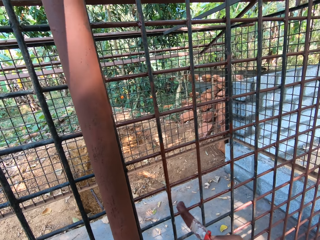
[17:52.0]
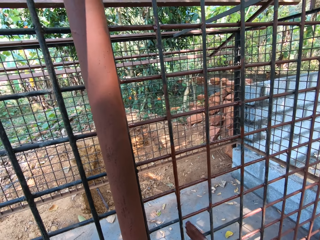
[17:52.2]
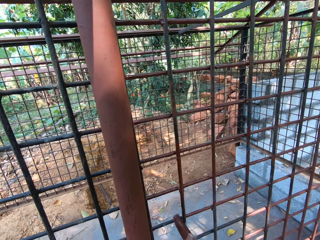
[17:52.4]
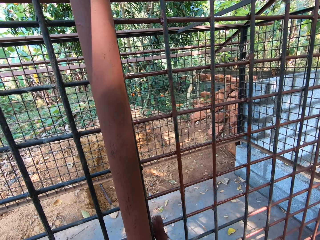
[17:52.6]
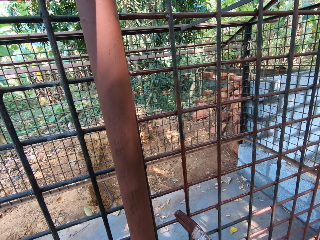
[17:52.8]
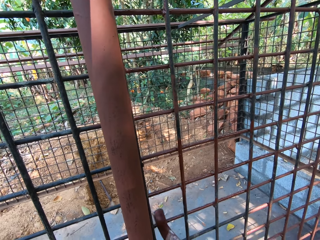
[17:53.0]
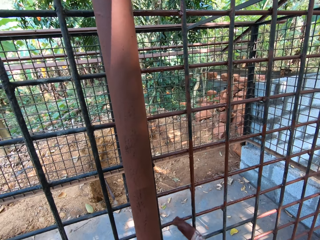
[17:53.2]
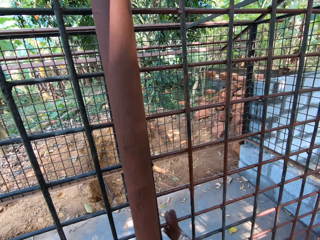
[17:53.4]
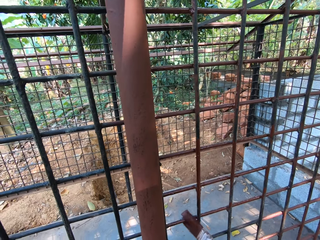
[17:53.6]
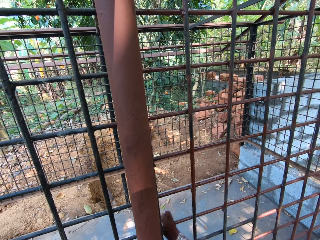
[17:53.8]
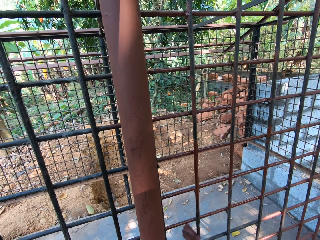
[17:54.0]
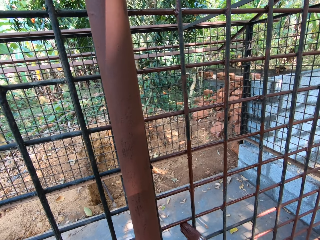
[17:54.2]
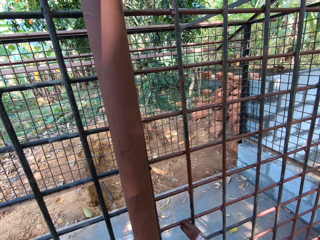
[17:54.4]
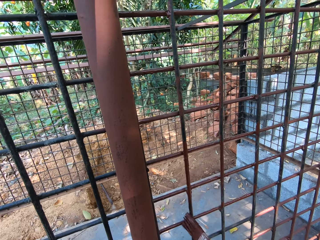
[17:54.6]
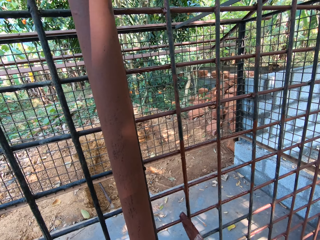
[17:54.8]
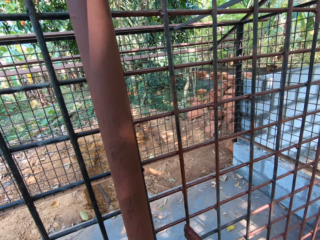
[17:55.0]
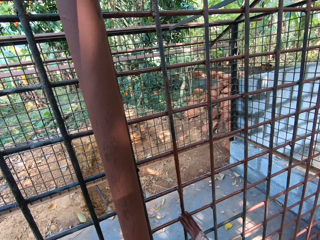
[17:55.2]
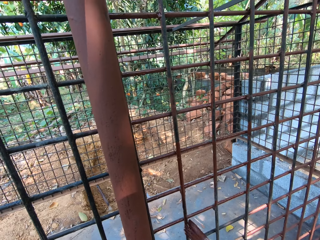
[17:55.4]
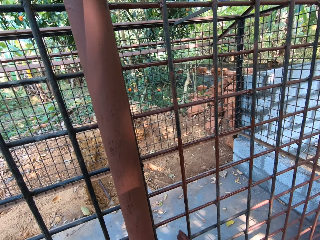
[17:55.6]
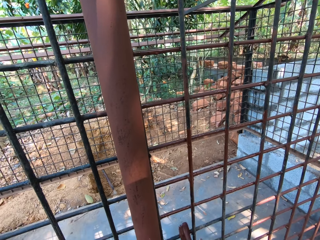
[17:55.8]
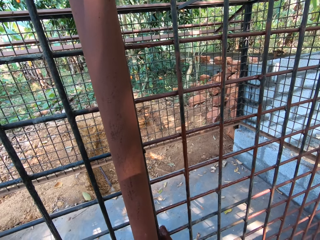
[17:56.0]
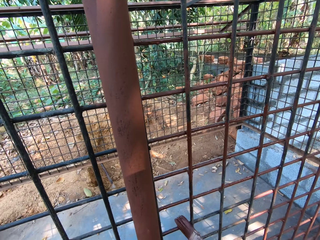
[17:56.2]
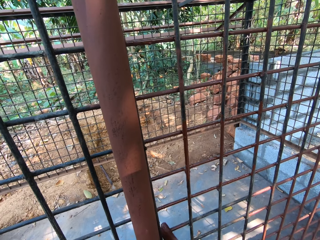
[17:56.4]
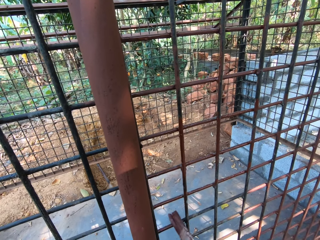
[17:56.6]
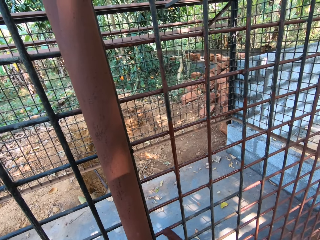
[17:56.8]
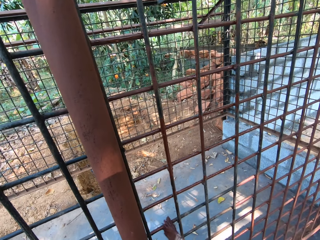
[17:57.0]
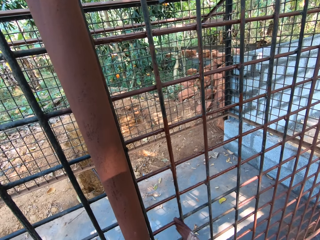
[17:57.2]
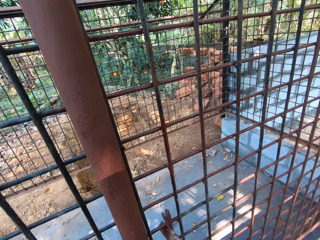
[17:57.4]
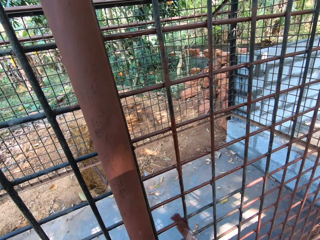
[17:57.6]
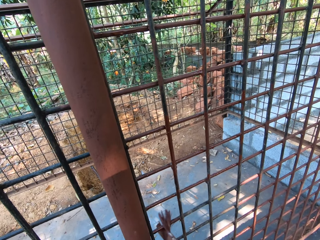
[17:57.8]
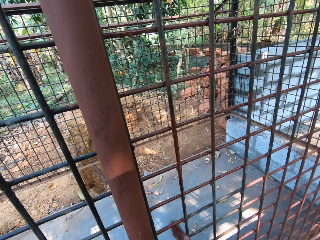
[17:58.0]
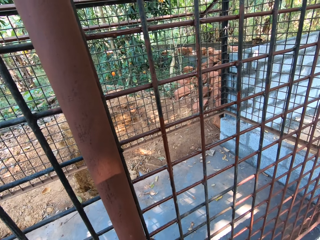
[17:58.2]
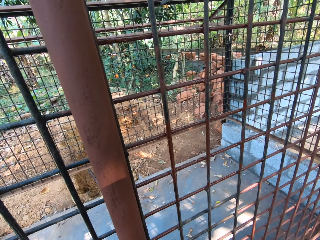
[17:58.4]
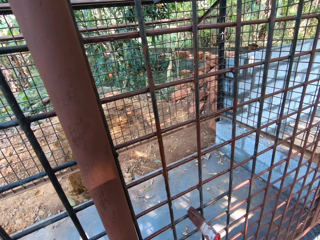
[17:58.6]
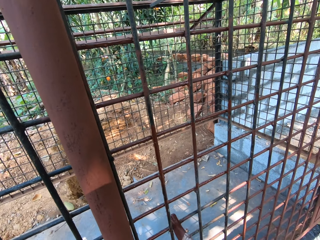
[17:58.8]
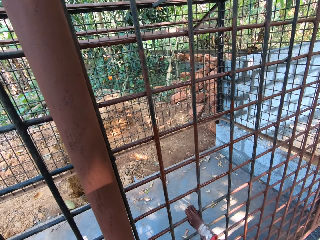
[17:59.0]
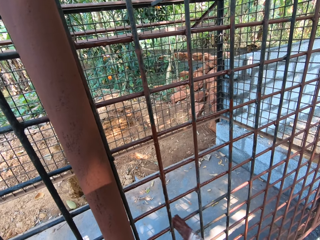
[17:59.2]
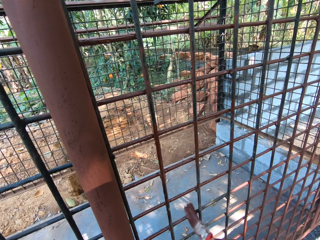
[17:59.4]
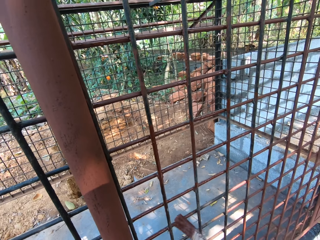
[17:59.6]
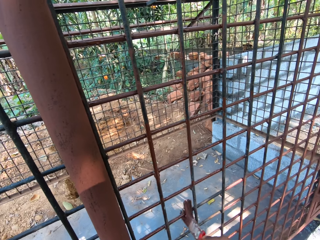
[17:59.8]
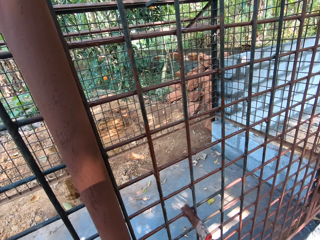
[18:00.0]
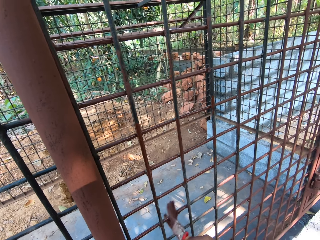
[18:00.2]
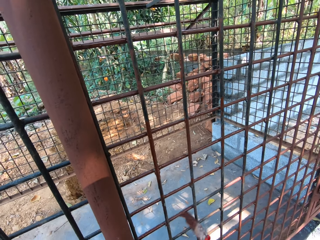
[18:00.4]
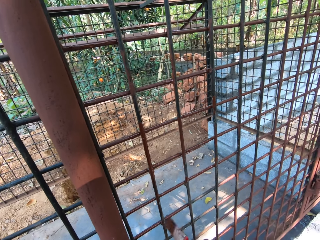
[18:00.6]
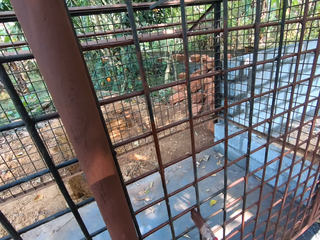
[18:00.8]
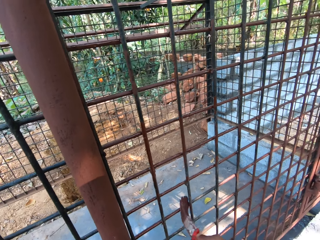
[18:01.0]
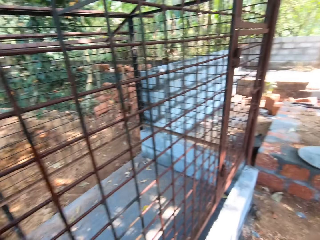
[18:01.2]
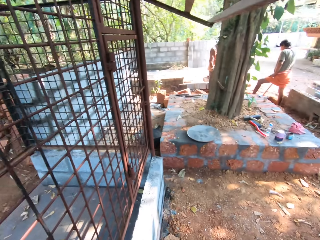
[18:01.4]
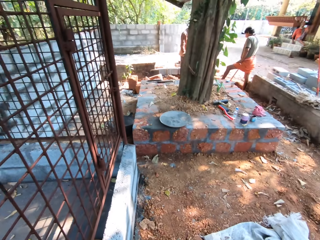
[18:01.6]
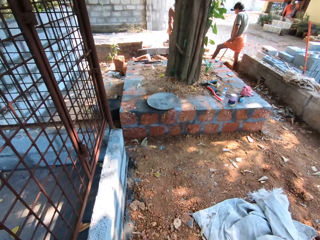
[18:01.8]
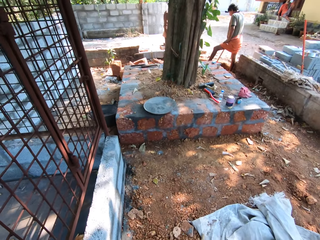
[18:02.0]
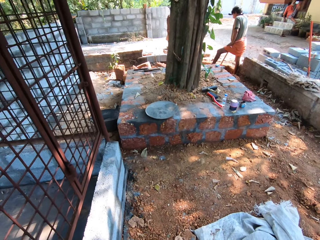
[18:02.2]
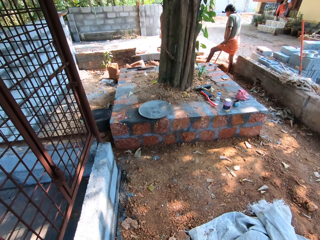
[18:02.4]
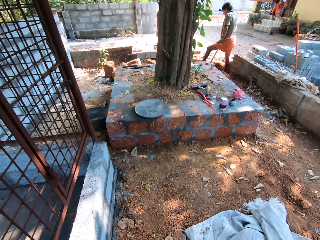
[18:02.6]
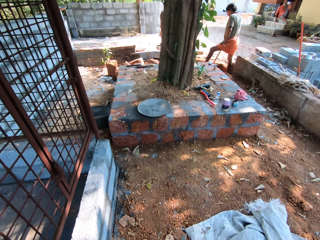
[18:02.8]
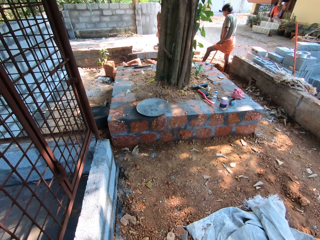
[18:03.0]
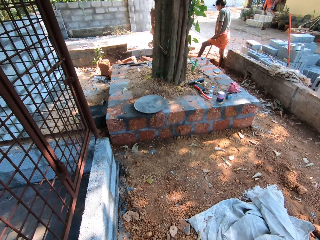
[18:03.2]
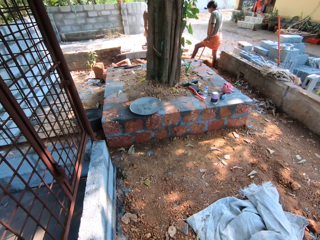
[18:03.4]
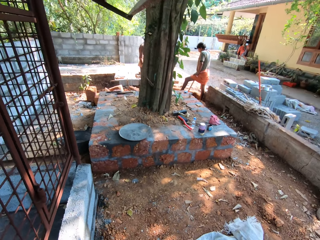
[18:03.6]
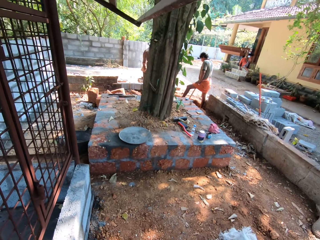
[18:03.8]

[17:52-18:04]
The camera wearer looks aside.

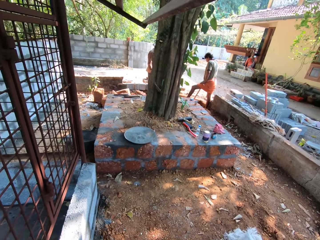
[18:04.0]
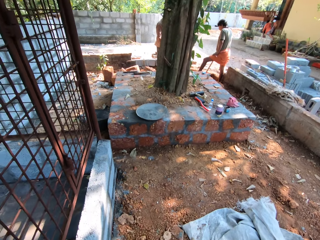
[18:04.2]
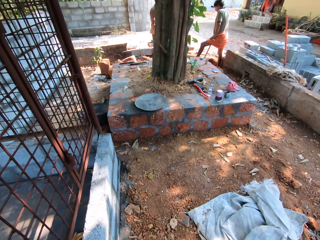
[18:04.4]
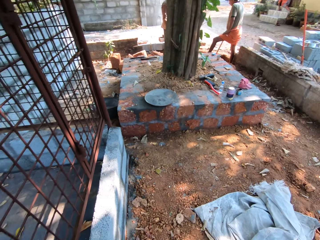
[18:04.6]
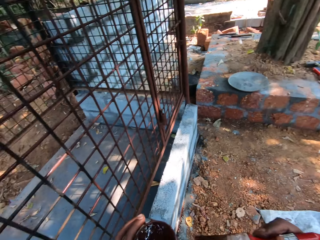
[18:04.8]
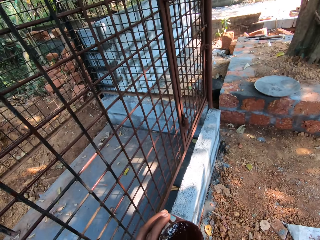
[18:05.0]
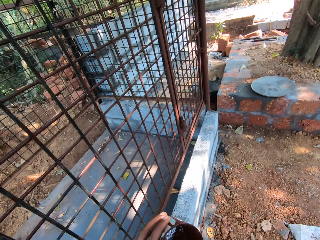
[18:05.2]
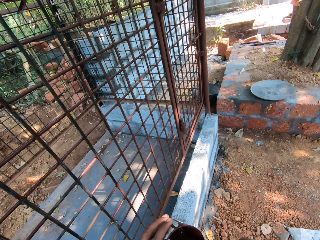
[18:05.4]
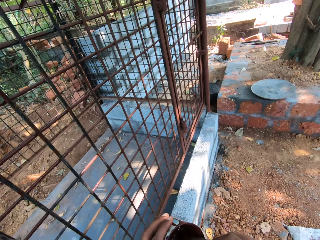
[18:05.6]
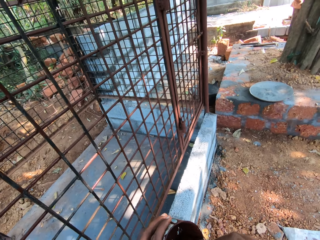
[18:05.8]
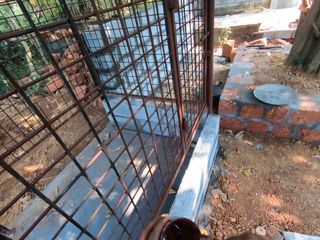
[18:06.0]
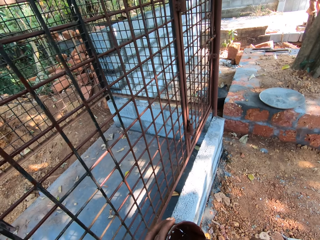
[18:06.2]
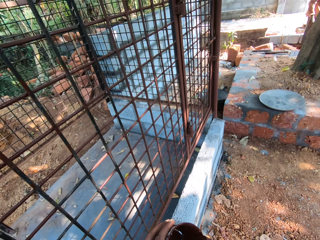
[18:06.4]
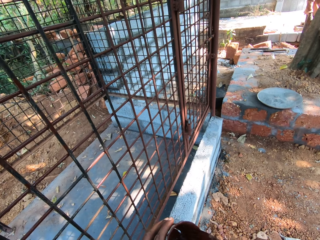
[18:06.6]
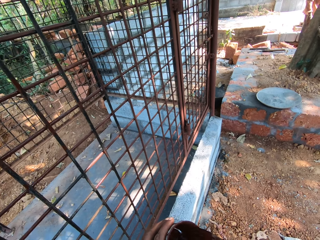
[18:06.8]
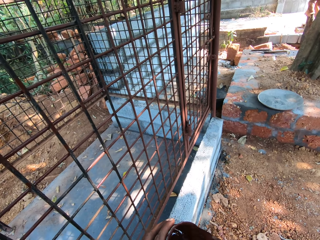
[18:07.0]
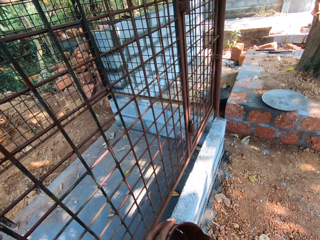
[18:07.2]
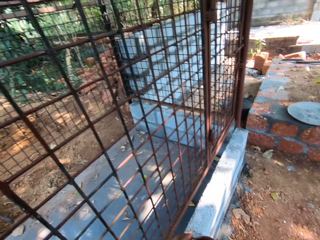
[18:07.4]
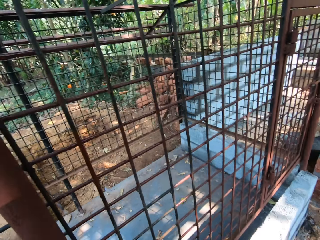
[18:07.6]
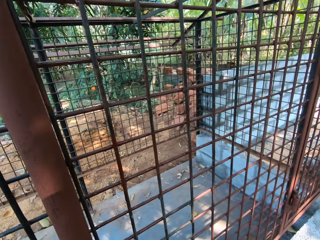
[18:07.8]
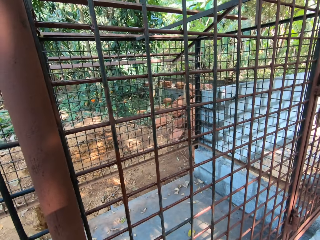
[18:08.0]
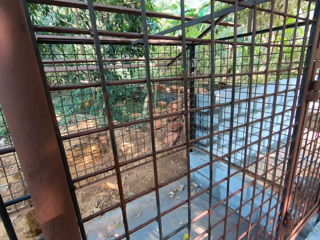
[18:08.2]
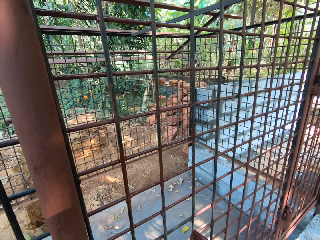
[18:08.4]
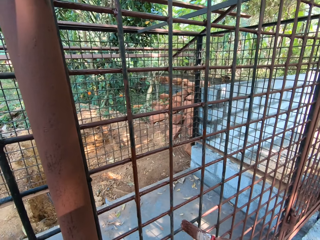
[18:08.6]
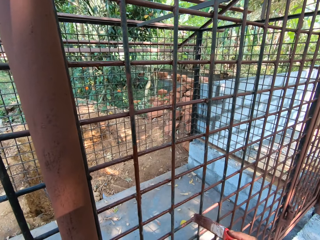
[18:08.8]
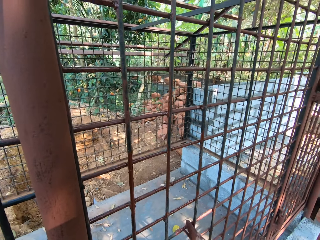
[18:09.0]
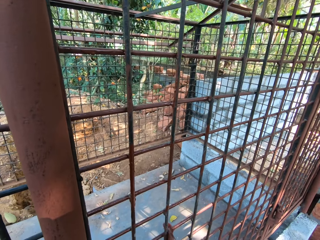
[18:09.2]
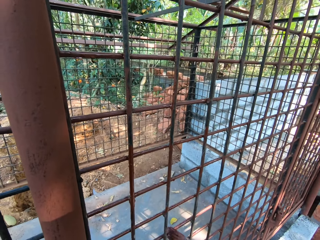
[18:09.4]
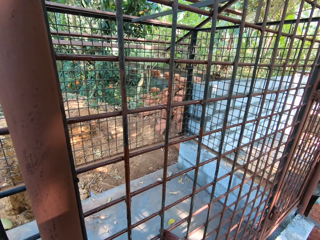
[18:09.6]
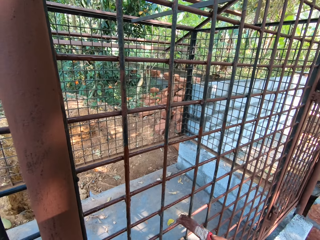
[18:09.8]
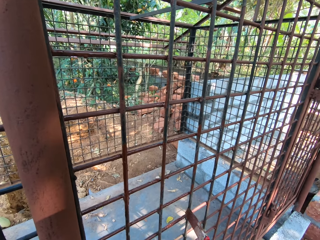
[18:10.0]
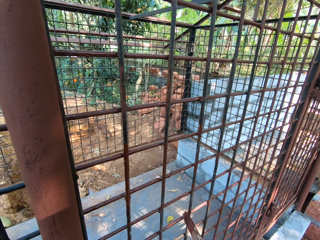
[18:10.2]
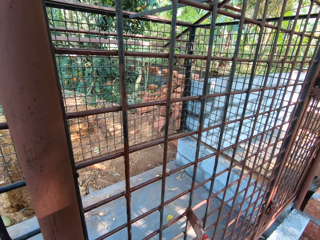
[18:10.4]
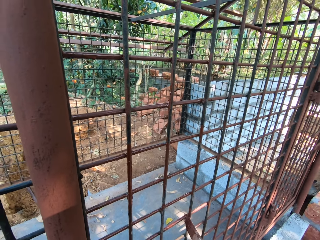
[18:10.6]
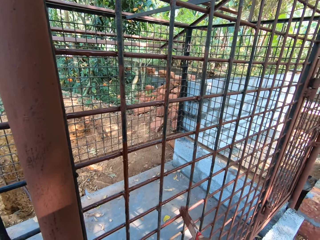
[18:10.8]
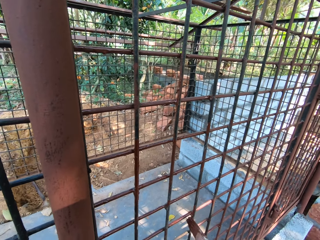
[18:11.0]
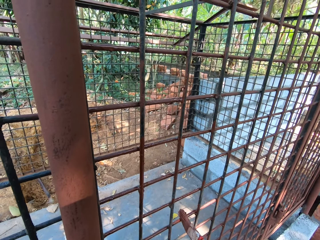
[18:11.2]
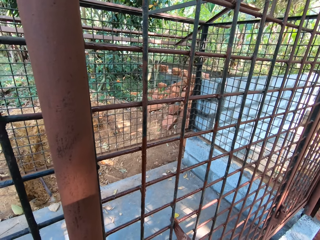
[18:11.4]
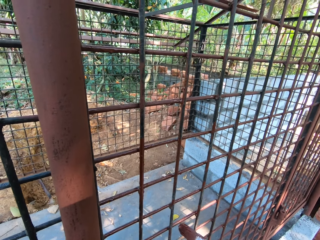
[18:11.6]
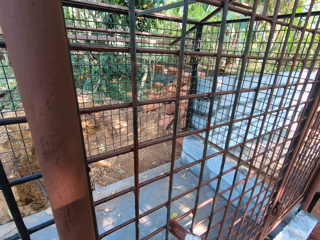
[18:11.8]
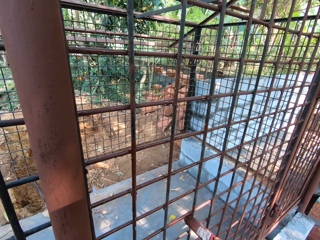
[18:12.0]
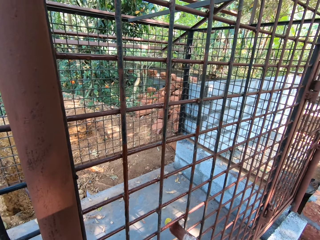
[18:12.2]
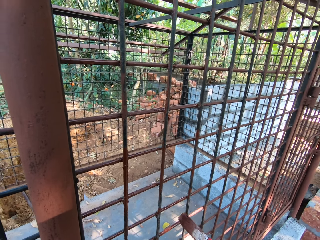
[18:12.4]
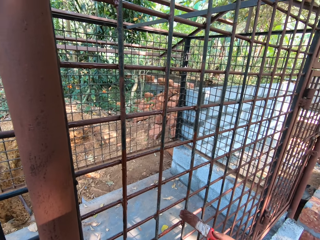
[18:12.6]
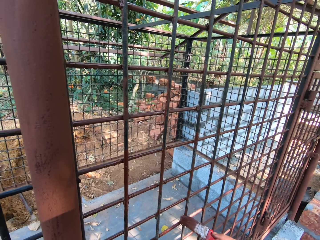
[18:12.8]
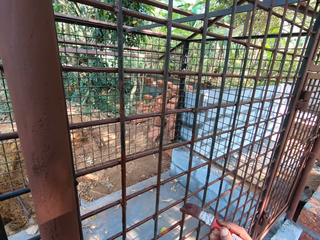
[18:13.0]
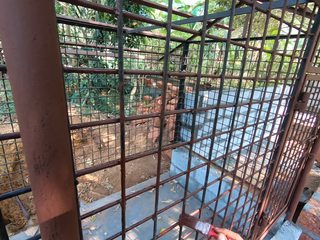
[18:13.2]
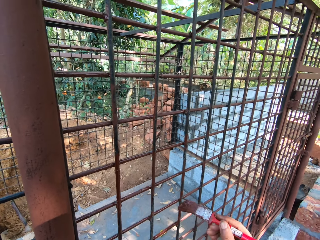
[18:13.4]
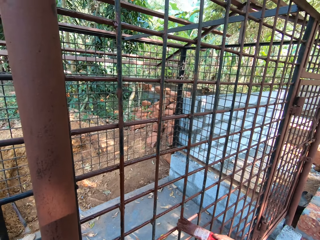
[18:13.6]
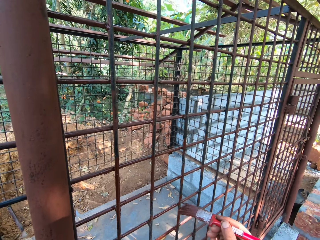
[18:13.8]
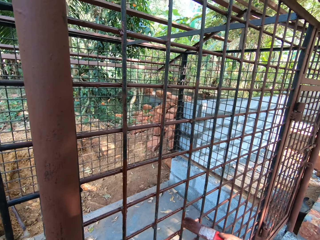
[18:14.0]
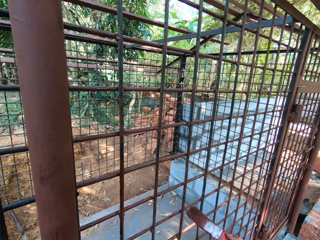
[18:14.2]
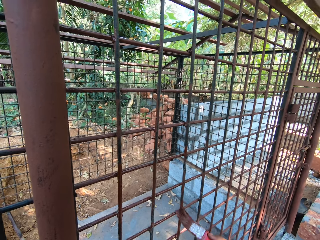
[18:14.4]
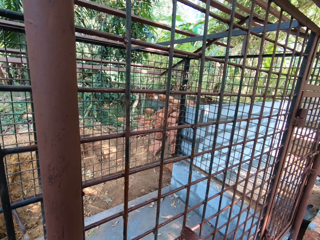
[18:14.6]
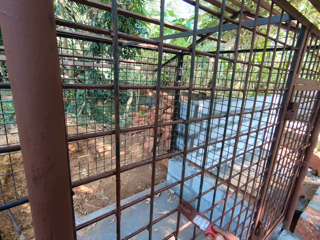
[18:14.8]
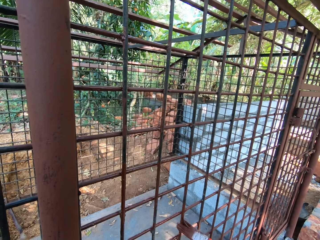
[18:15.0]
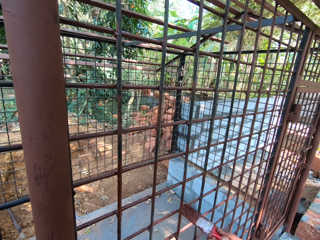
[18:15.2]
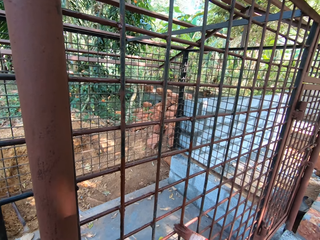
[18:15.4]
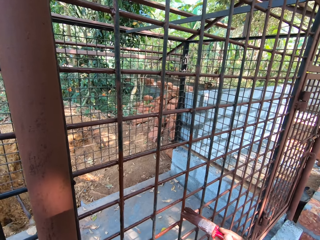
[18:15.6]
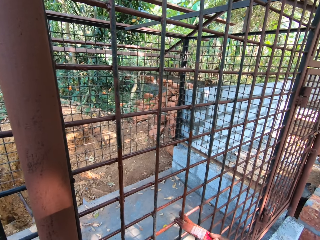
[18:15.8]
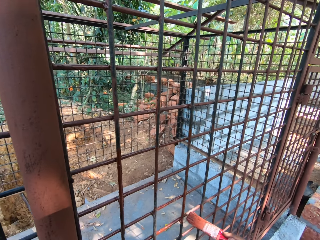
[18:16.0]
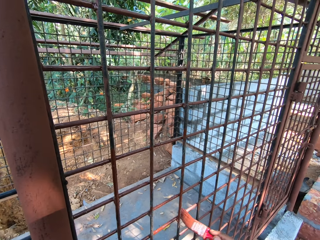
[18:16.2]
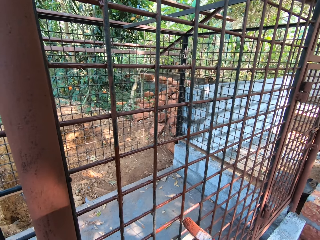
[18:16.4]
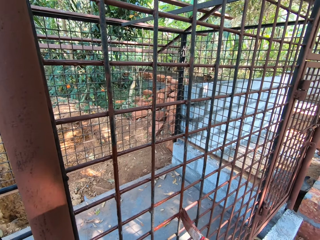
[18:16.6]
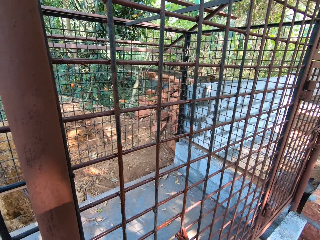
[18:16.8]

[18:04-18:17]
The camera wearer takes paint from the paint can with the paintbrush in his right hand. He paints the cage with the paintbrush in his right hand.
